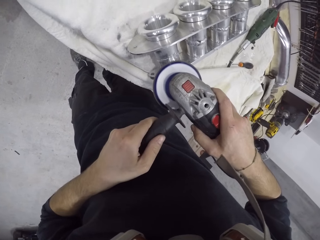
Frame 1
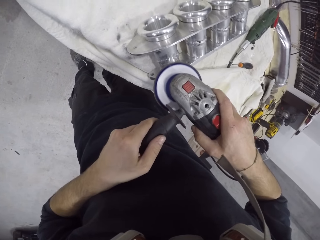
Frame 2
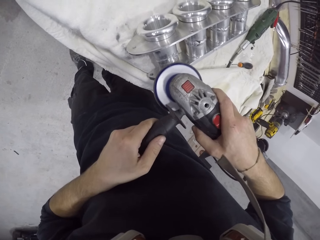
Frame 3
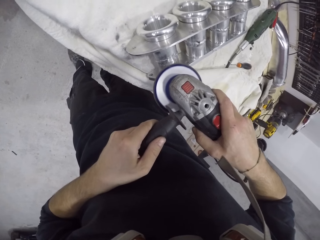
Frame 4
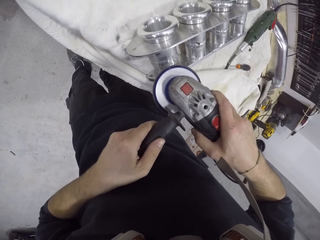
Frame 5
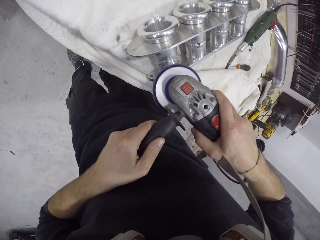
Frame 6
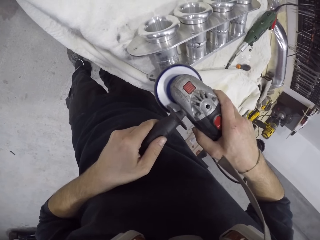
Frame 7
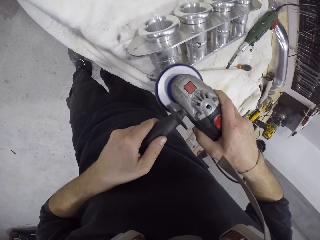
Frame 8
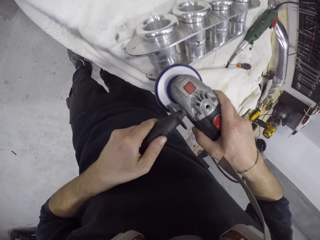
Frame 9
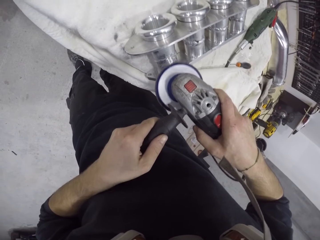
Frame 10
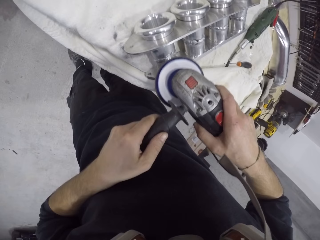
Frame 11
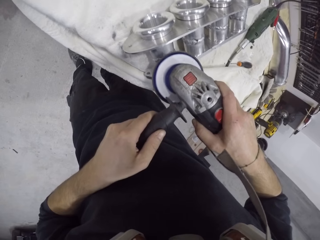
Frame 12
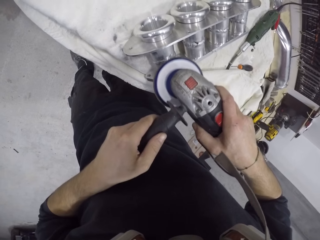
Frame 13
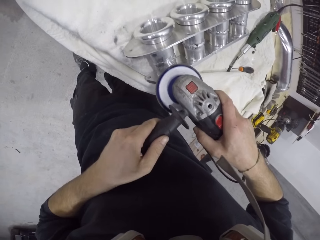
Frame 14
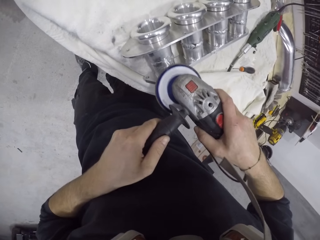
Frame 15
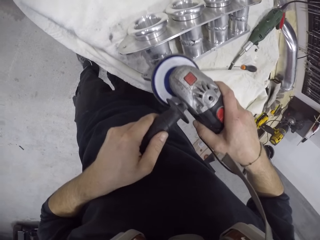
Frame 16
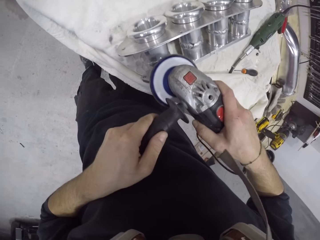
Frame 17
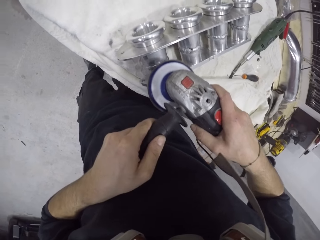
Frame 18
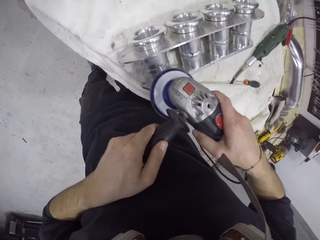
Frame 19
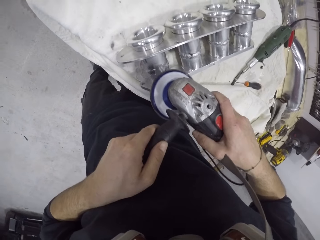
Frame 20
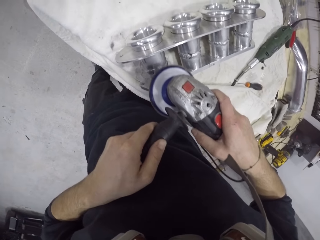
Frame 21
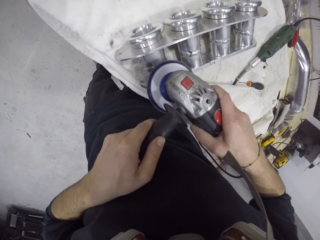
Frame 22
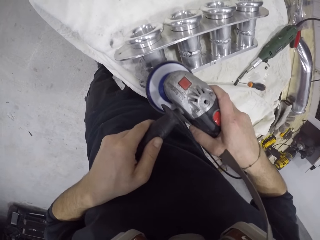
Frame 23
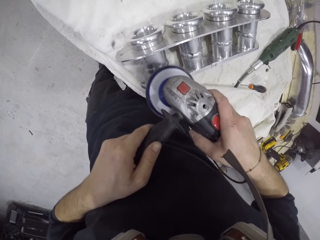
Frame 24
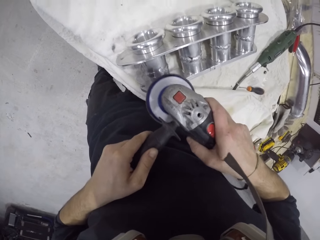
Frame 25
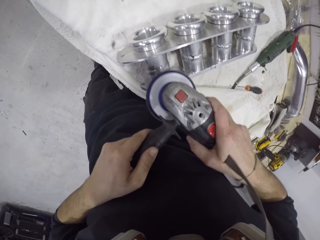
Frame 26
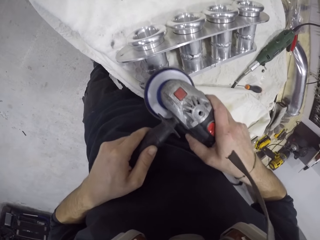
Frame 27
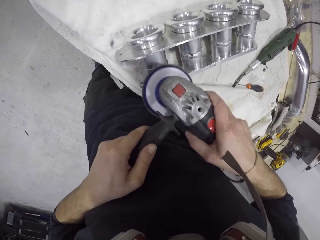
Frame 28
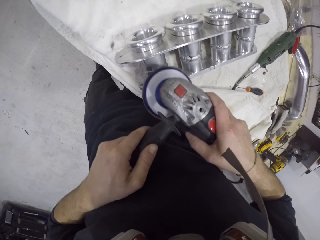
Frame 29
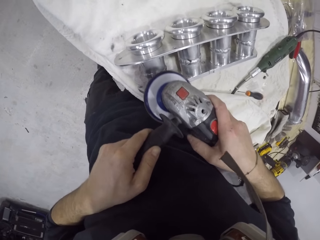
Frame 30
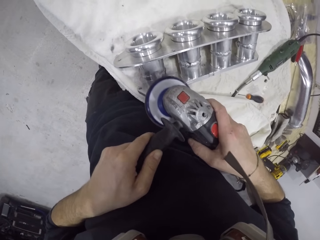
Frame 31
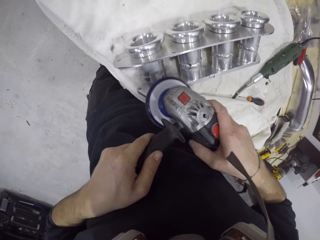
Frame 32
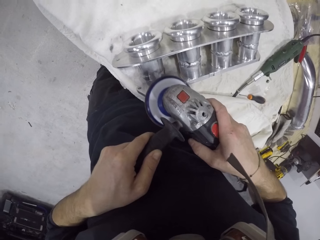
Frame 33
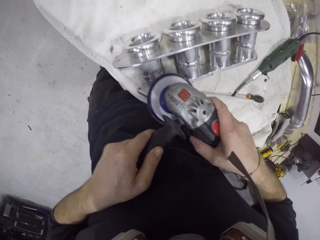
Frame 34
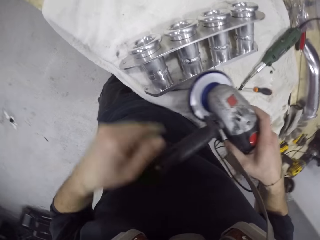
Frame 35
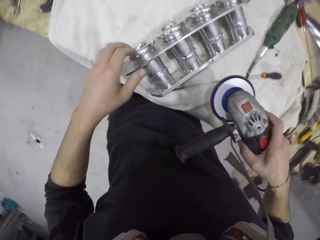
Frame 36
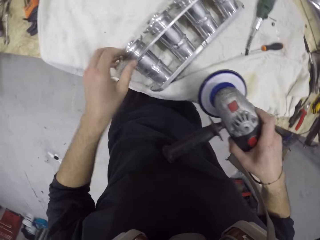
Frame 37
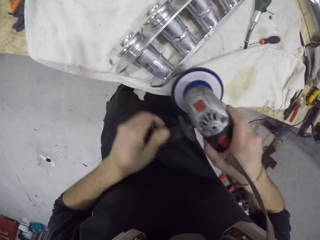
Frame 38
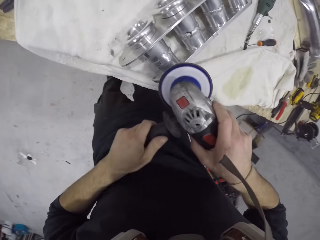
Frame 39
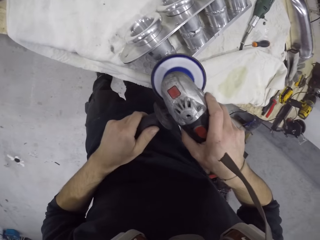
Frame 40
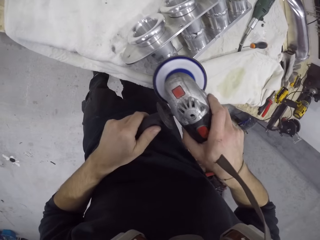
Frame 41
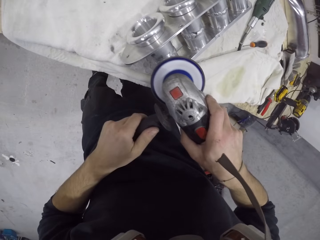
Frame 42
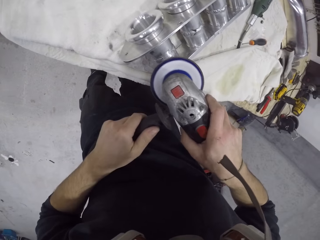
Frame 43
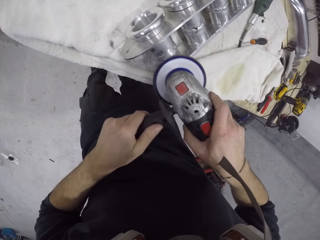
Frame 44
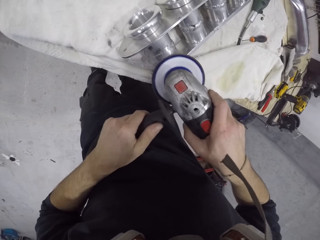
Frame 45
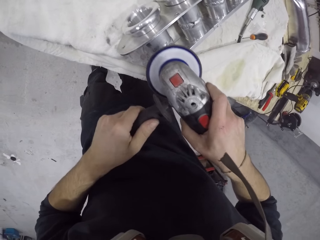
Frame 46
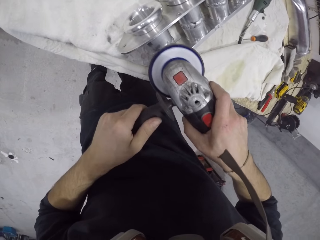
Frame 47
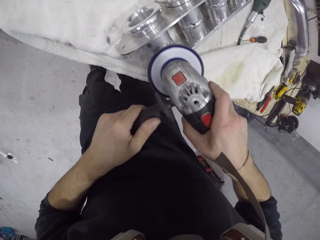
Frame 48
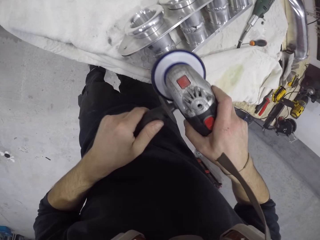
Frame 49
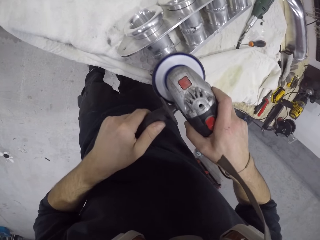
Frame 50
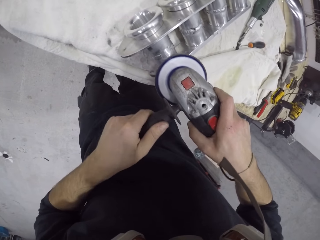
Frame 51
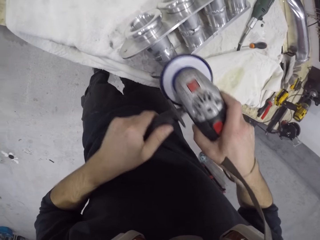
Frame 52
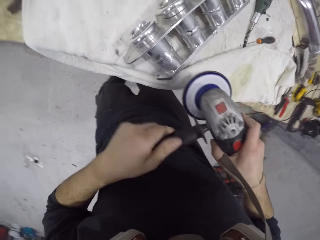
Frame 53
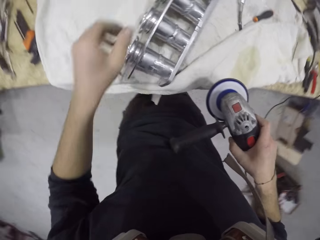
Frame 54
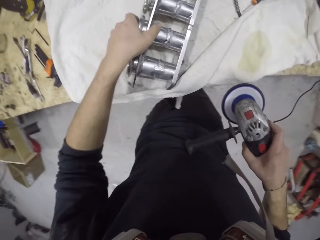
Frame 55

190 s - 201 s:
The camera wearer sands the metal structure. He touches the piece of metal on the table with his left hand. He smoothens the piece of metal on the table with the angle grinder with both hands.

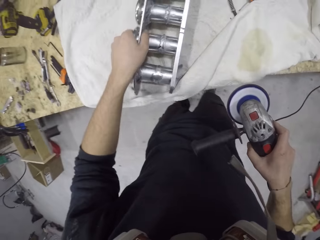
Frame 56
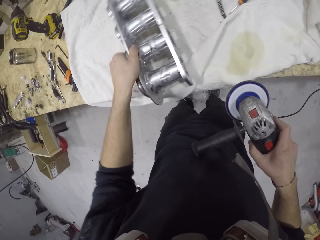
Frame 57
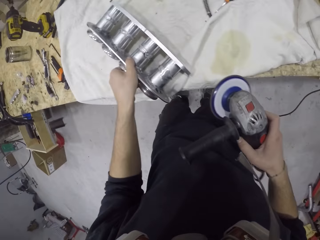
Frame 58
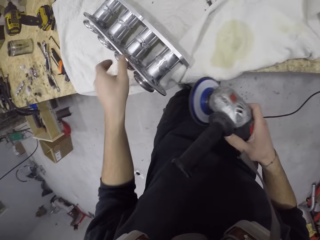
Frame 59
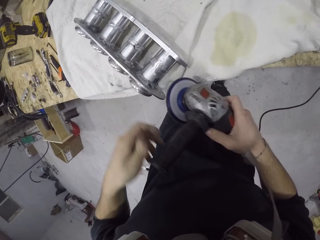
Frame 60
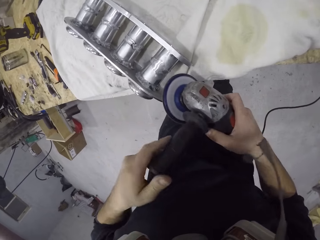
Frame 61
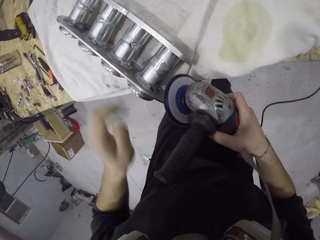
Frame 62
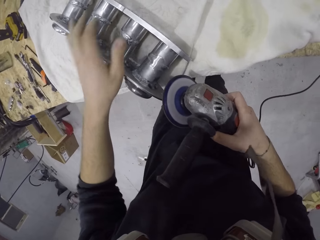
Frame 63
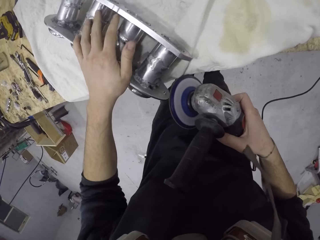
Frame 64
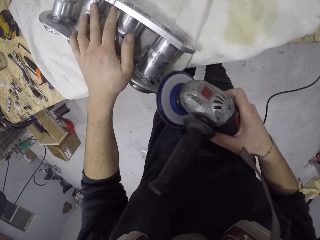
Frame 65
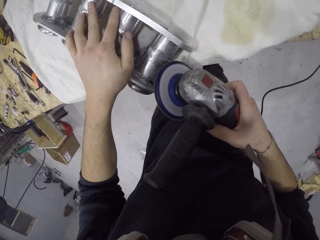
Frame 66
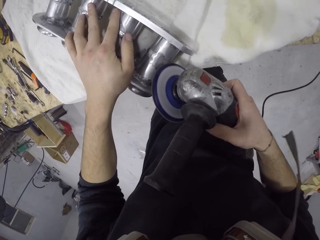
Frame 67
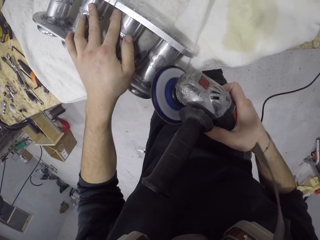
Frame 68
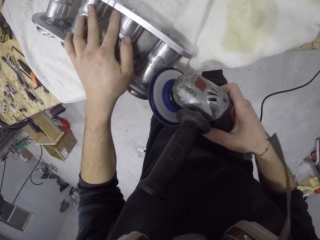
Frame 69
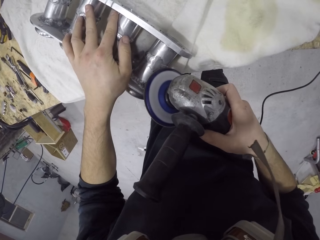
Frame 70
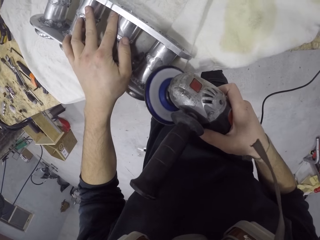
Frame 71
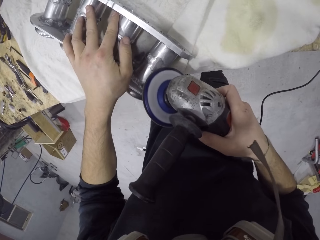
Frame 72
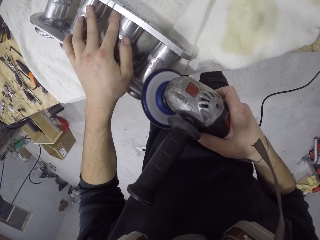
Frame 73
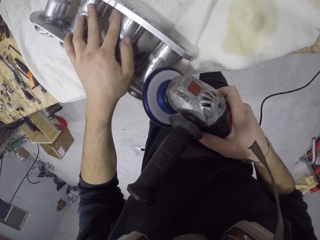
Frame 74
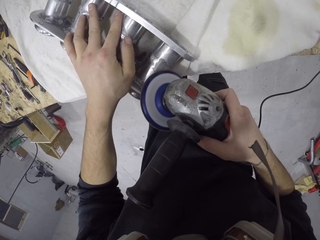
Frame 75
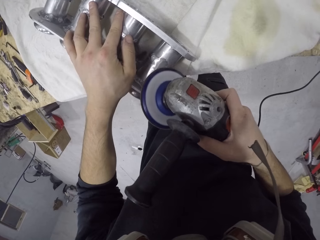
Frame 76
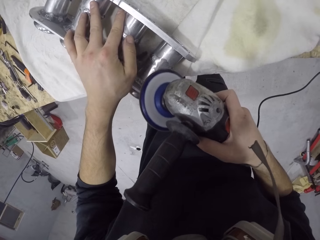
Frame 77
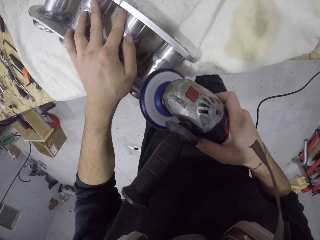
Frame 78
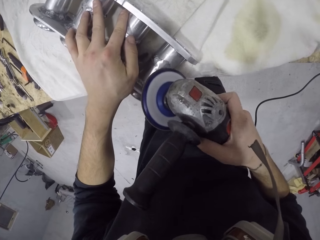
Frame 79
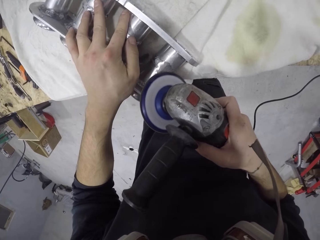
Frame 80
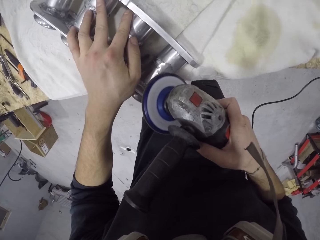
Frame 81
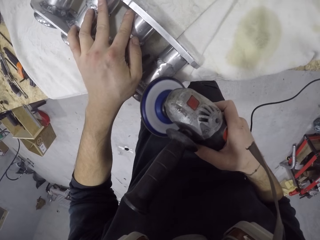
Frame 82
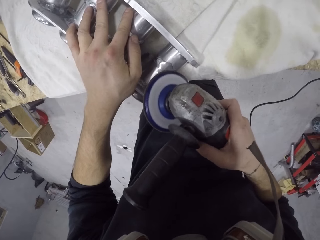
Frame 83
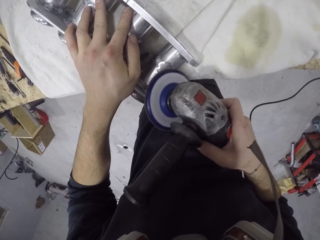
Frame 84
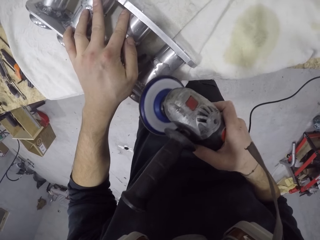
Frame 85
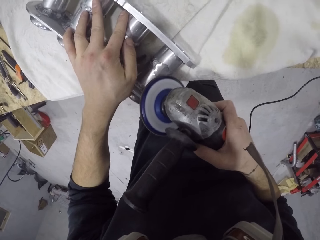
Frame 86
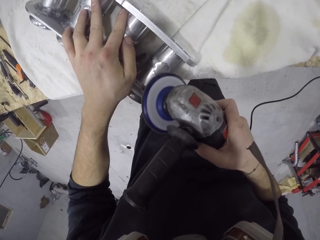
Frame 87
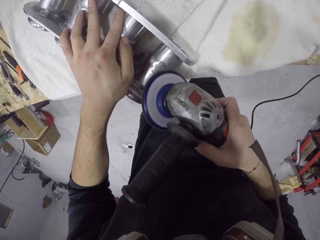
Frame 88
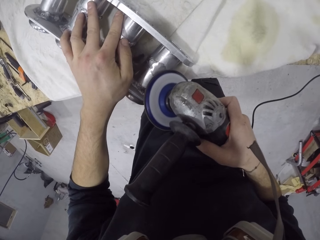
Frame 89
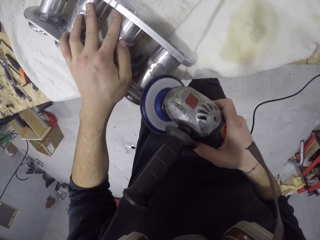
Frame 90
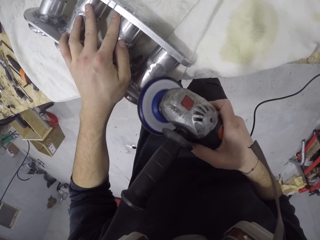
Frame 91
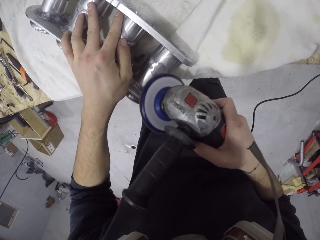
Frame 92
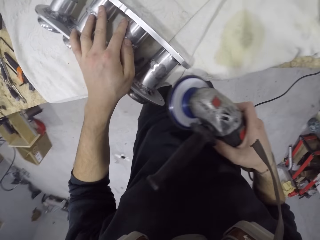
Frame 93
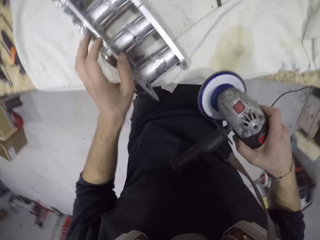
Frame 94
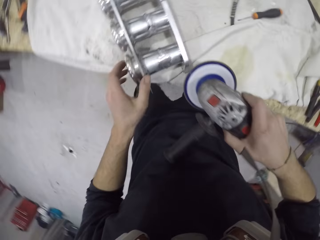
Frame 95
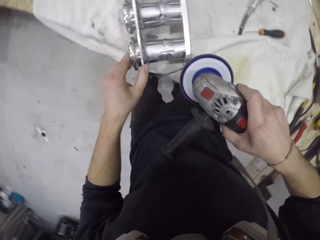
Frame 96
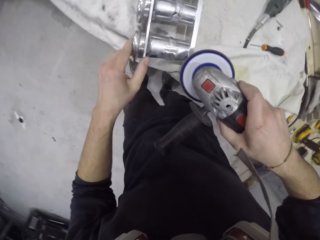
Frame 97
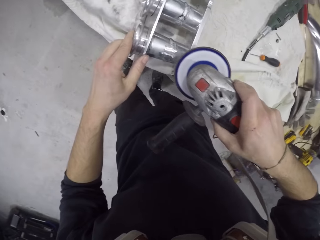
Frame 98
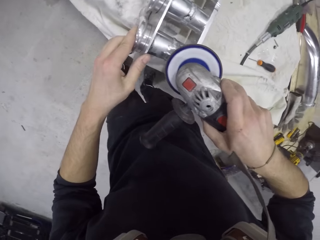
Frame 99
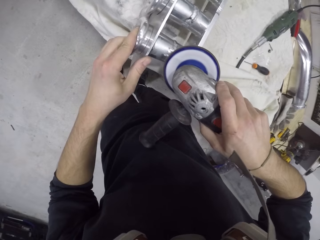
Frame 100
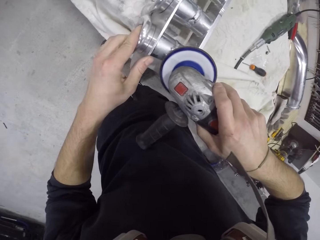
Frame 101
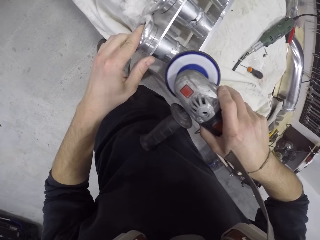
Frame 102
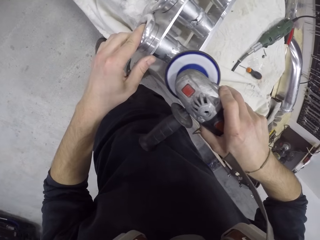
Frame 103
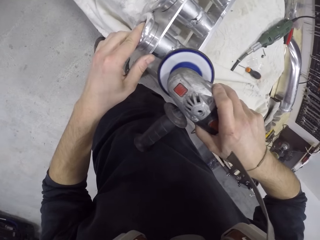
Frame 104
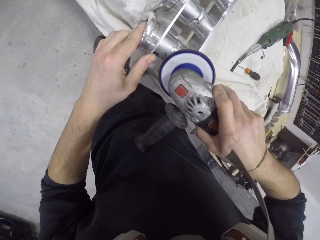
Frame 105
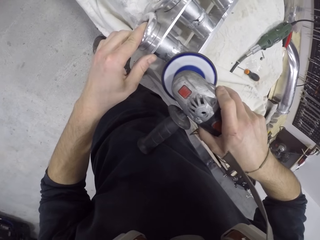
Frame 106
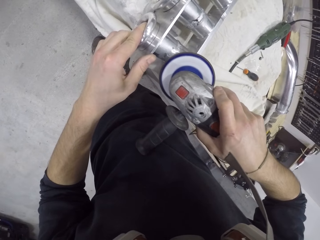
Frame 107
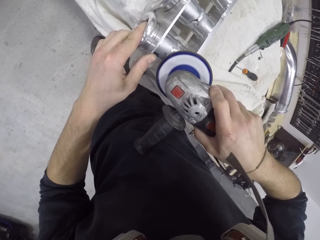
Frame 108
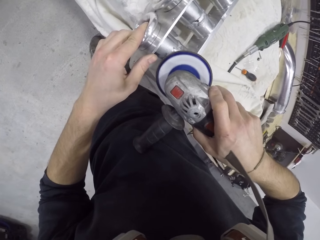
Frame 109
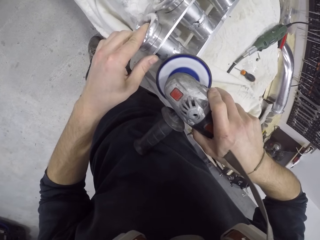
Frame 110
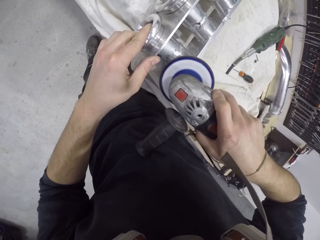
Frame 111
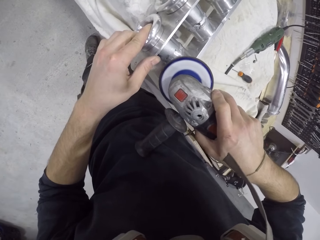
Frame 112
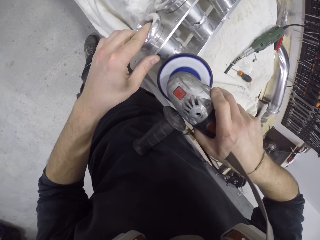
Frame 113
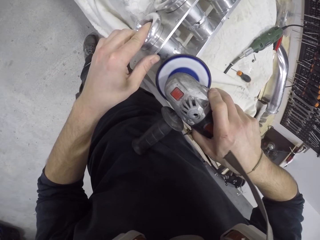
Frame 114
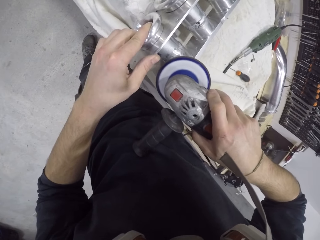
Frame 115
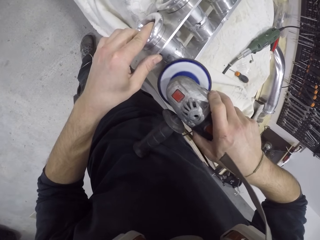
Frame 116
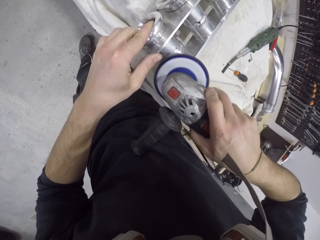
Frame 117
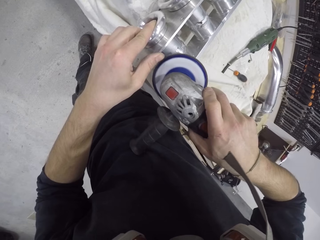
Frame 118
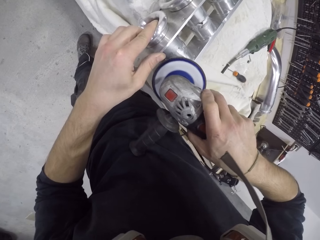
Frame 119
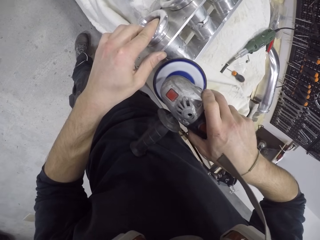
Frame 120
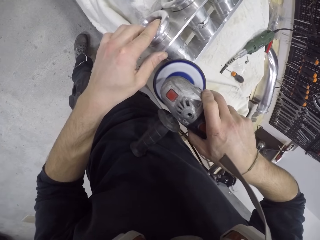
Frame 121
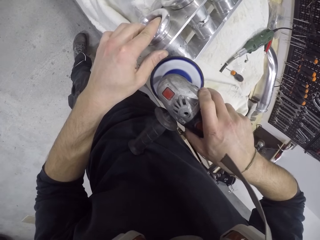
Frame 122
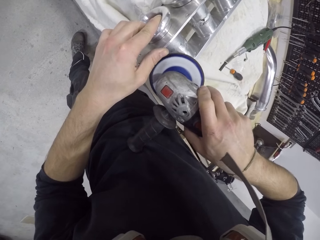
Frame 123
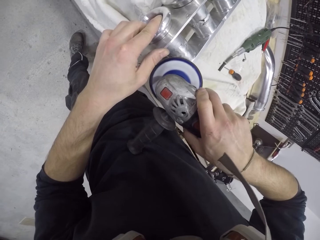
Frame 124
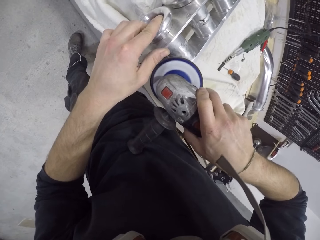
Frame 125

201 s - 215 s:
The camera wearer adjusts the piece of metal or metal structure on the table with his left hand. He rotates the metal structure. He touches the piece of metal on the table with his left hand. He holds the metal structure. He smoothens the piece of metal on the table with the angle grinder in his right hand. He touches the piece of metal on the table with his left hand. He smoothens the piece of metal on the table with the angle grinder in his right hand.
